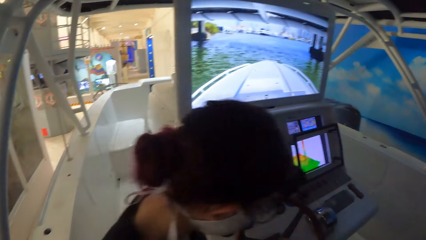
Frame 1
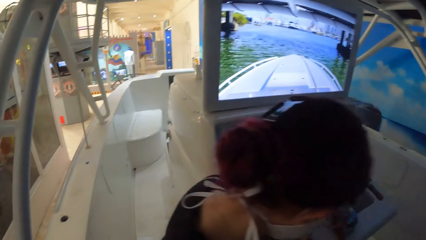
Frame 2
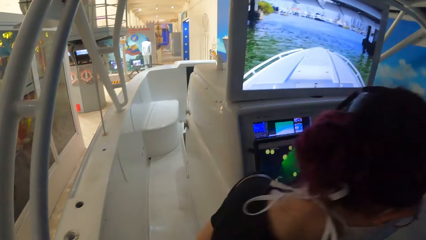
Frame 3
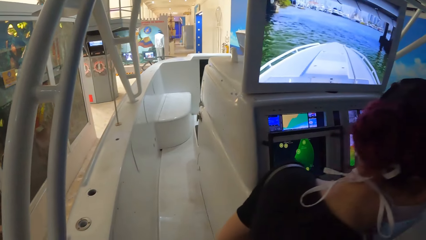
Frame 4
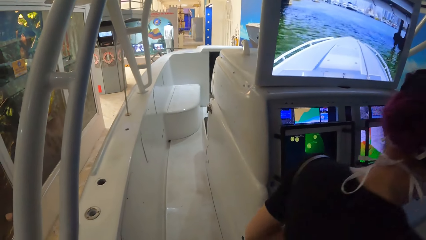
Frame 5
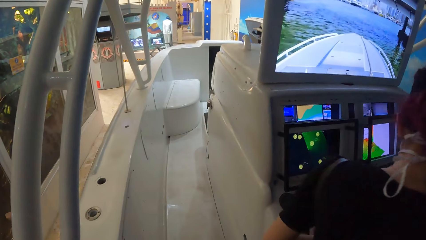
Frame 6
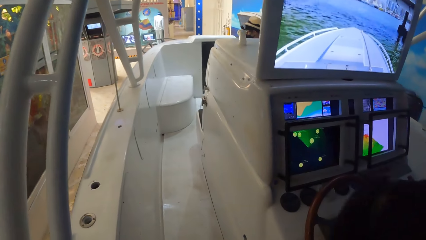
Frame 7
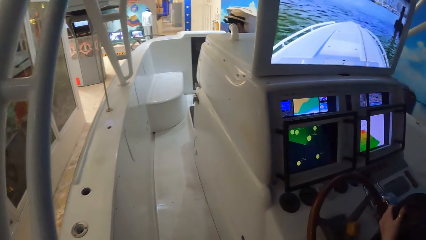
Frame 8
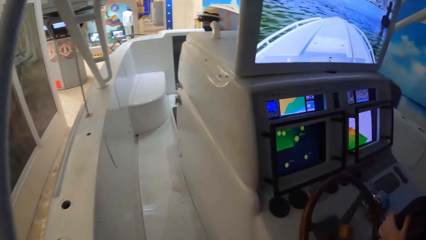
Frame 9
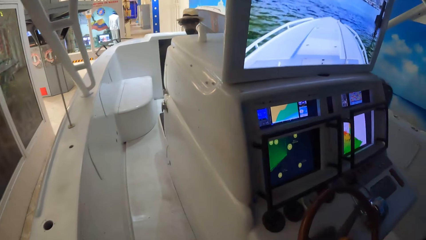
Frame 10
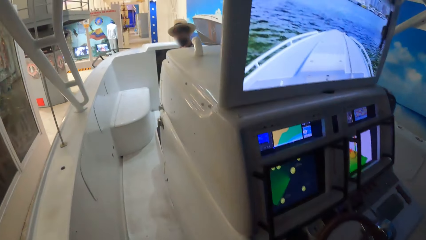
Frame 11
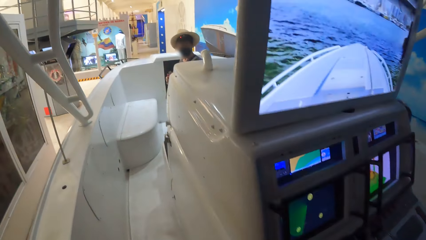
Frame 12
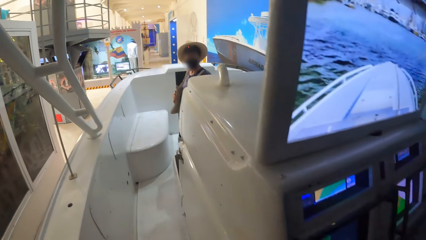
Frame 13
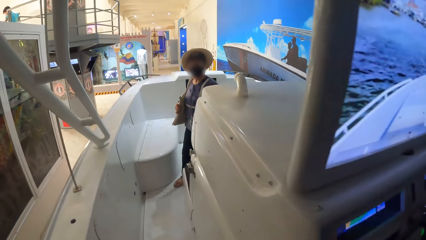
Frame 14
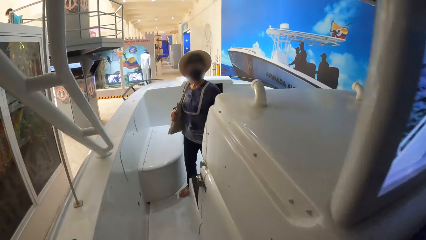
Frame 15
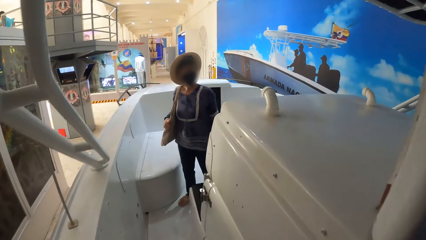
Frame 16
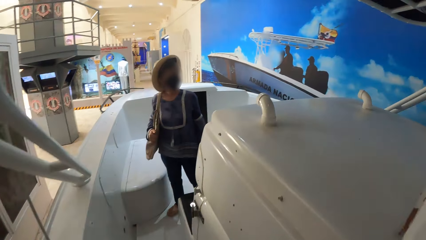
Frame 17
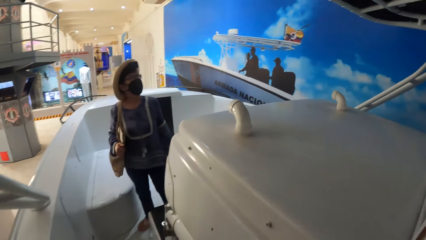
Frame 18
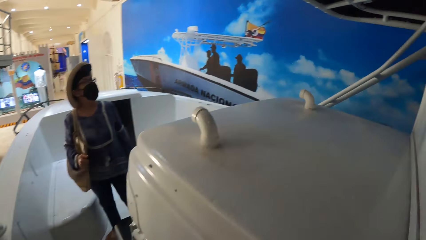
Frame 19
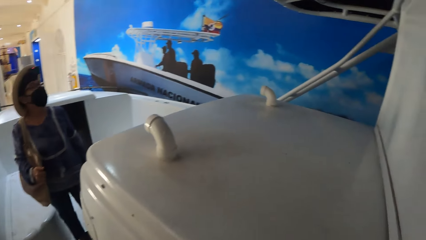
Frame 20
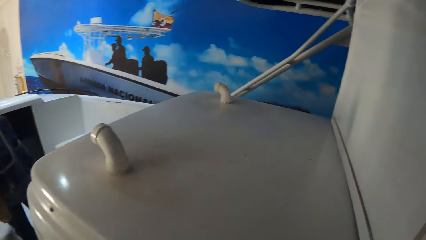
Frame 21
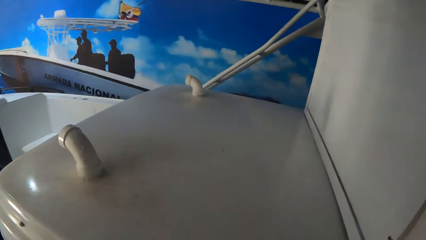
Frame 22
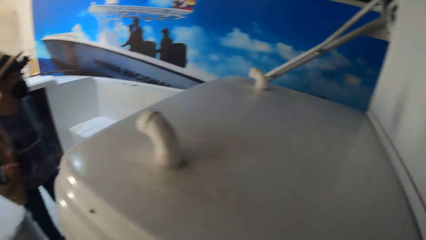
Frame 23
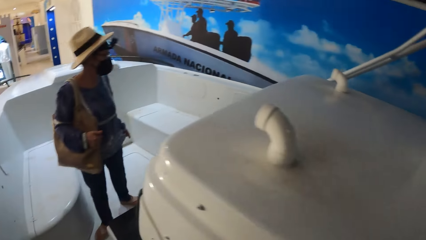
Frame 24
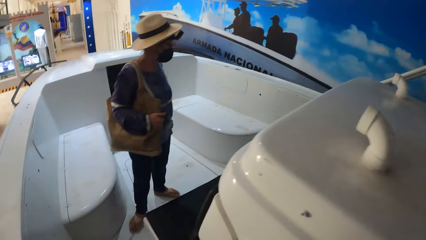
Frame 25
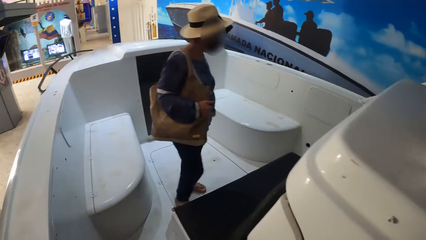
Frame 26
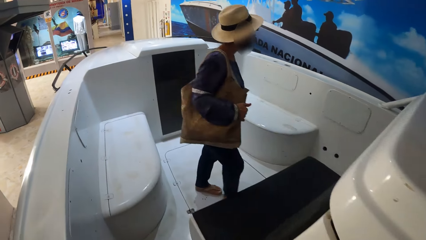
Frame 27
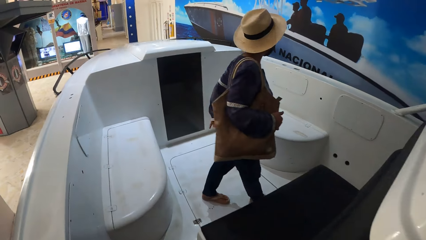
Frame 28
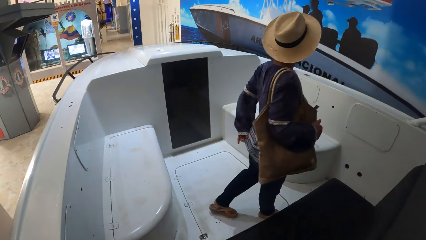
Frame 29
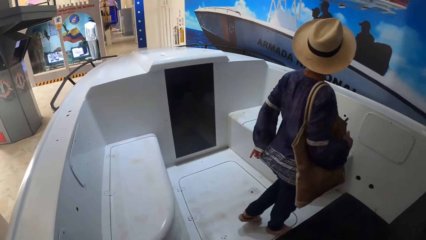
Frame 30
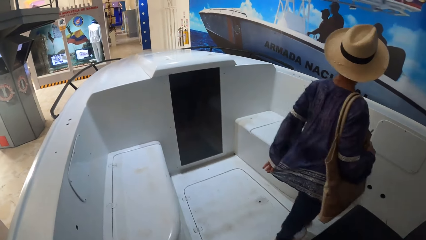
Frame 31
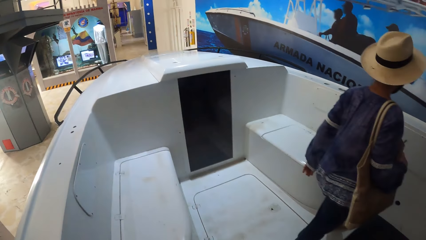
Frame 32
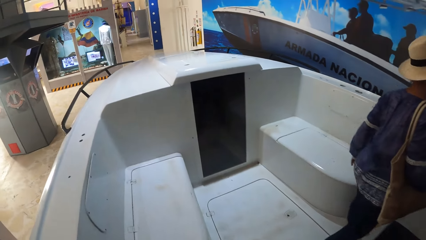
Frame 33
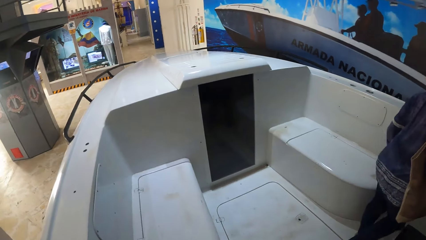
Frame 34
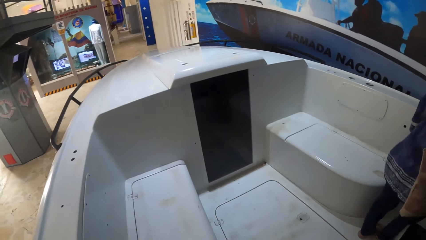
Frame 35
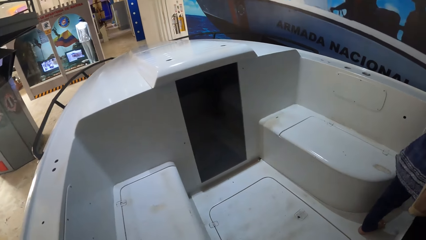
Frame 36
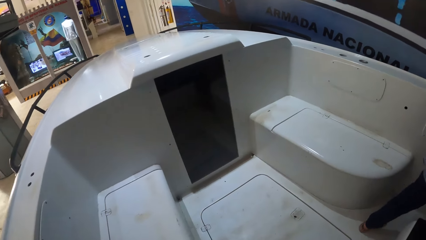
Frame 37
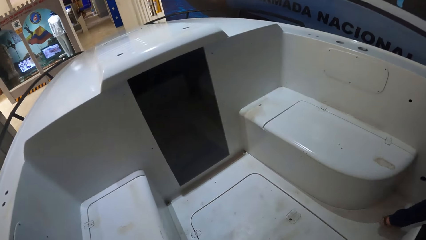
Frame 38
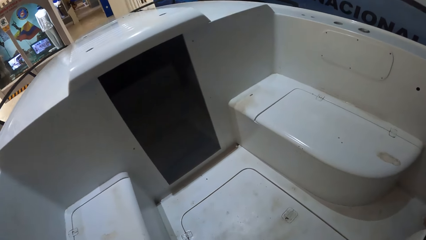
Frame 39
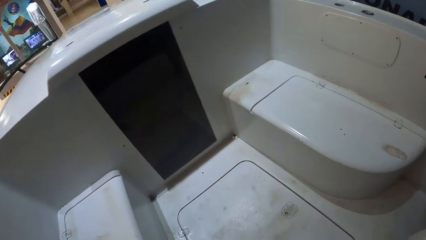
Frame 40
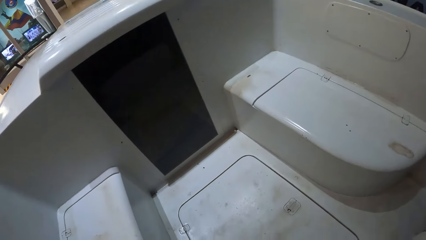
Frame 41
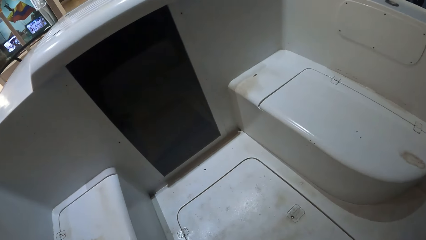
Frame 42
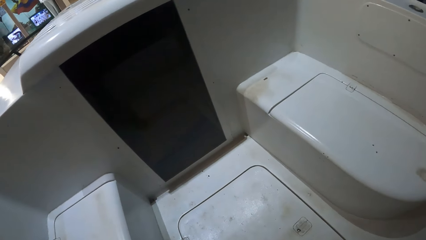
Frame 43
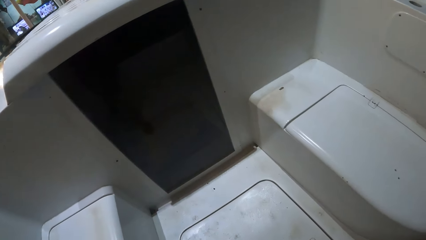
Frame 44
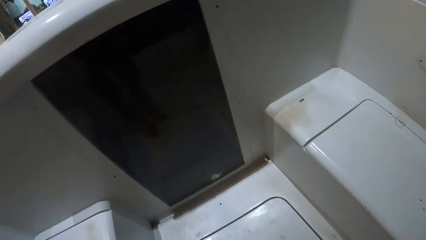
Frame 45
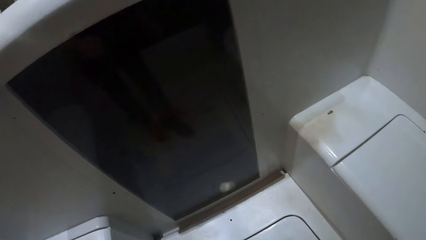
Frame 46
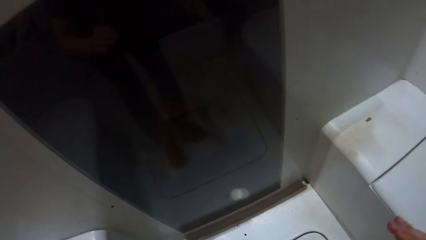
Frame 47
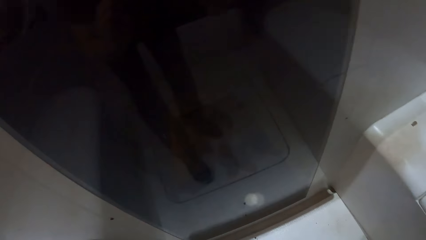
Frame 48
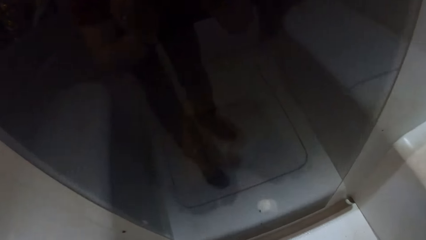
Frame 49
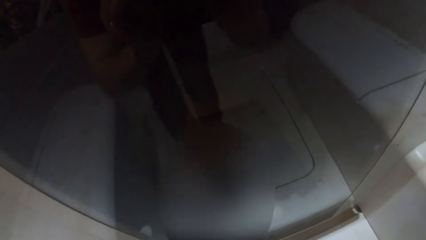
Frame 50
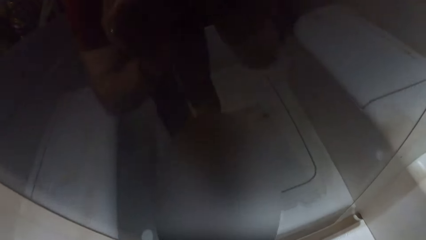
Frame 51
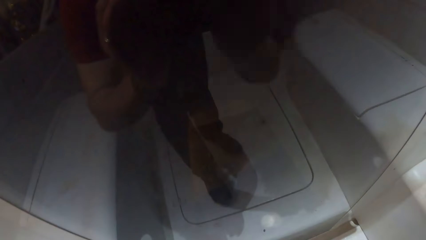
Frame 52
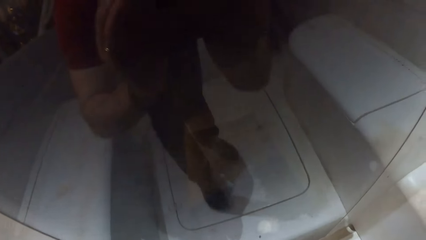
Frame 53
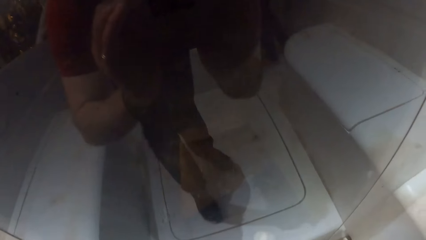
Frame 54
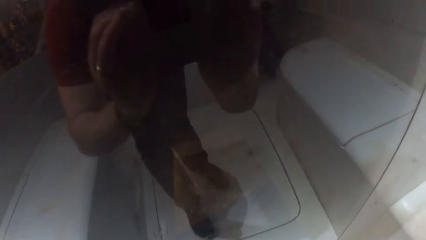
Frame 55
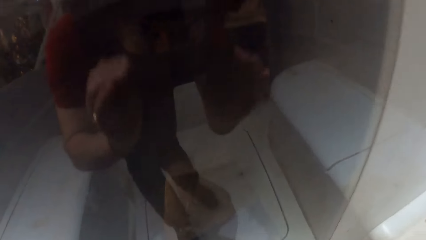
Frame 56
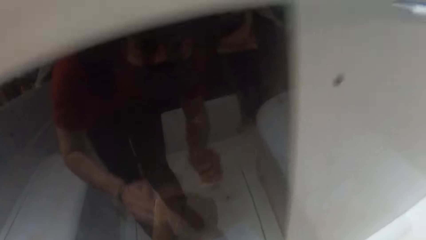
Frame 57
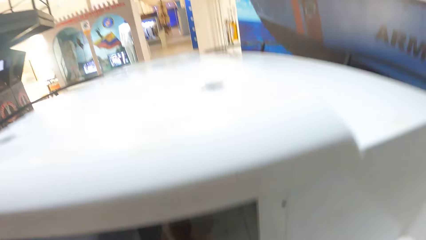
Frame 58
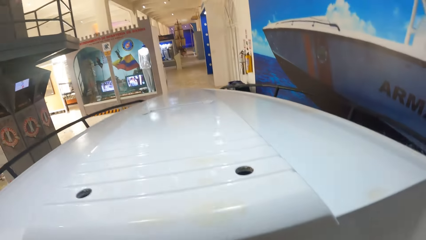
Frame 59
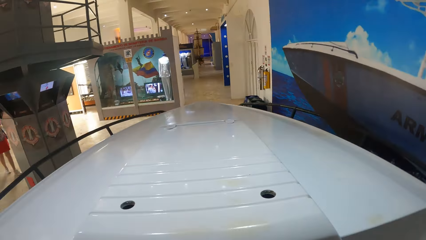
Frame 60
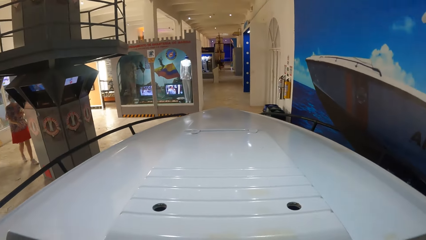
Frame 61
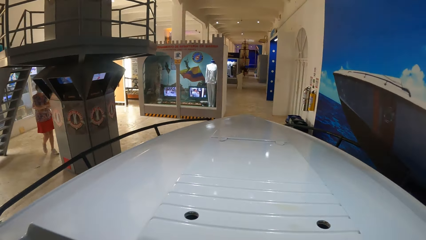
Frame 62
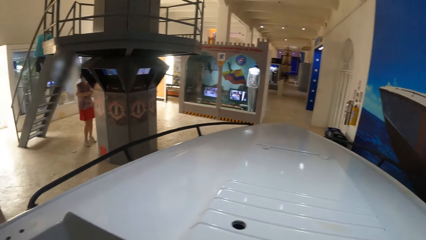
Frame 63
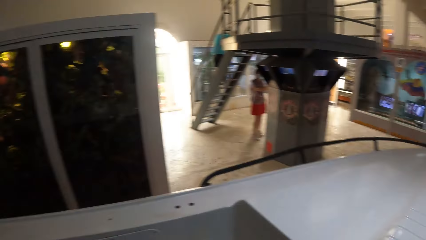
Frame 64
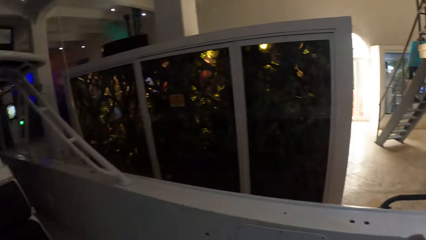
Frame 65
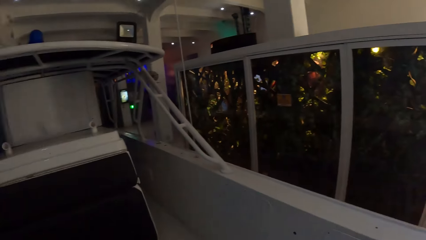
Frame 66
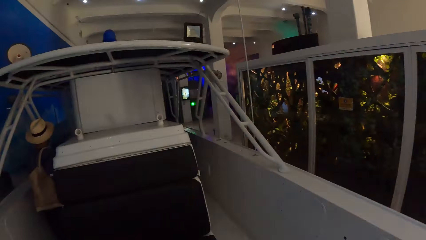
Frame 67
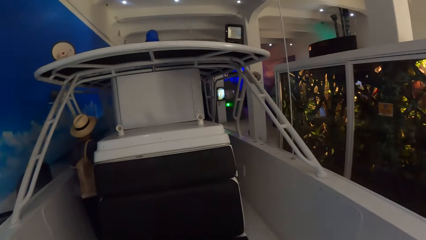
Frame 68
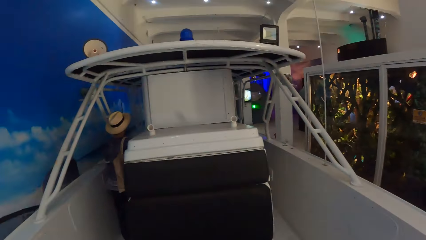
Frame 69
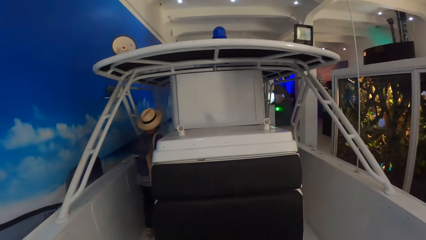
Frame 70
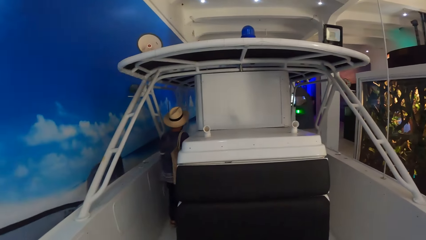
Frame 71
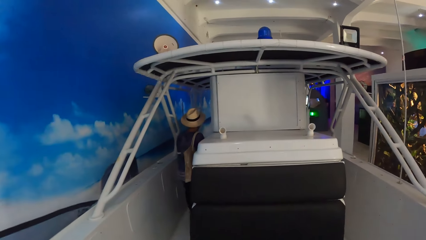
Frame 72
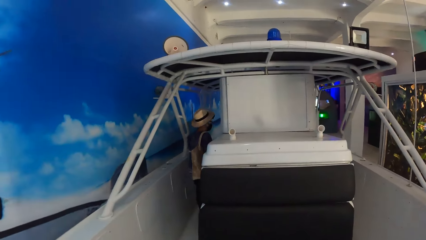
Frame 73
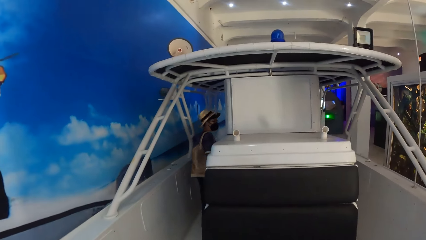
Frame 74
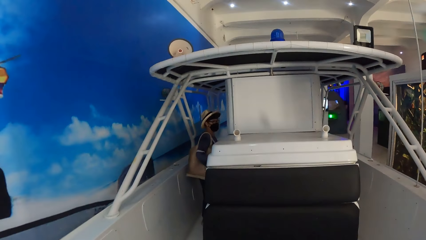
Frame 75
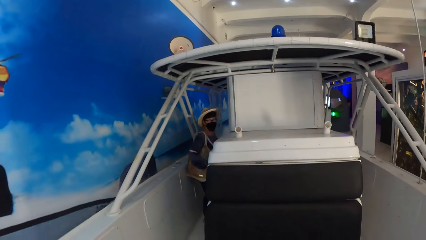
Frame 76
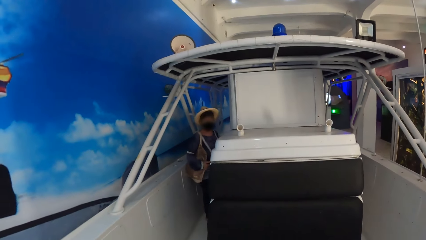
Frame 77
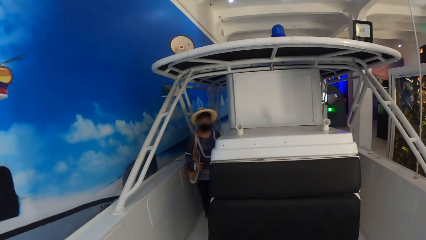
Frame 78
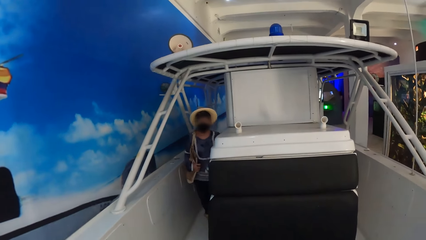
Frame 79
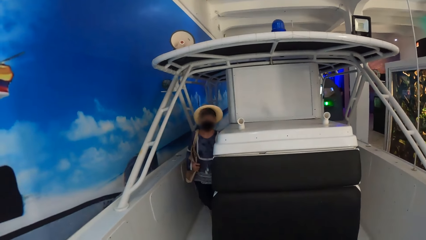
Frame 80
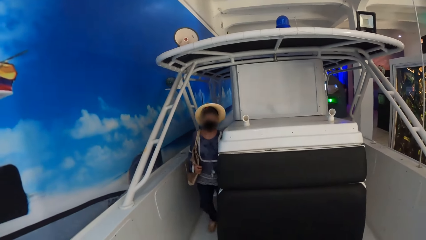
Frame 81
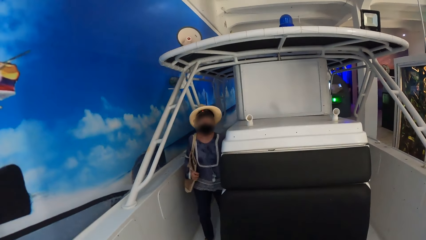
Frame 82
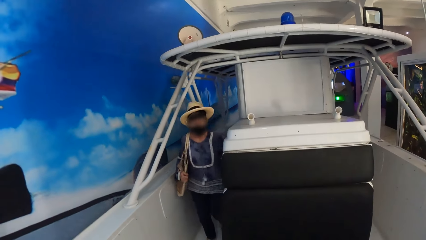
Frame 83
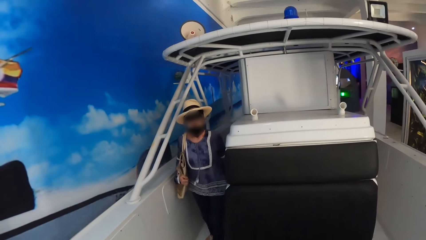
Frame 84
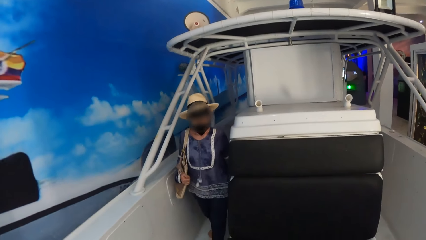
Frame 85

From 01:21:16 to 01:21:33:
A woman walks on the boat. The camera wearer walks around the ship. They look around the game room.
